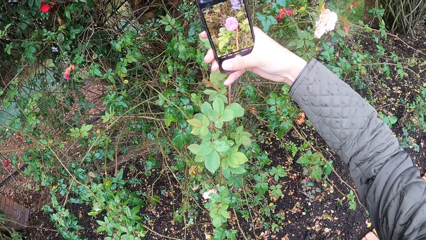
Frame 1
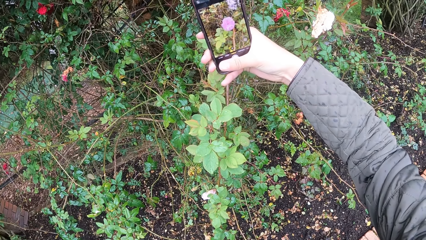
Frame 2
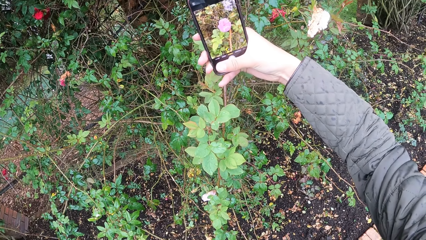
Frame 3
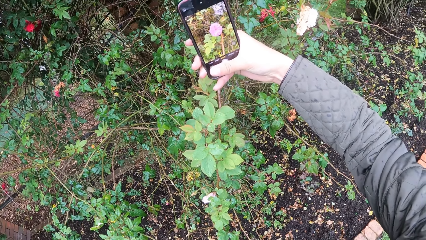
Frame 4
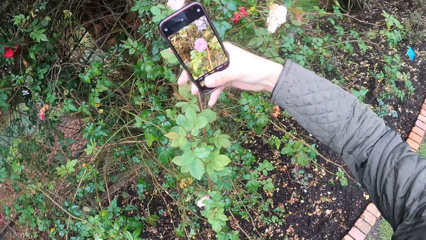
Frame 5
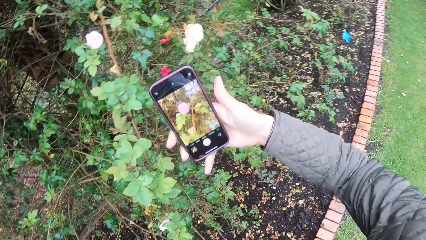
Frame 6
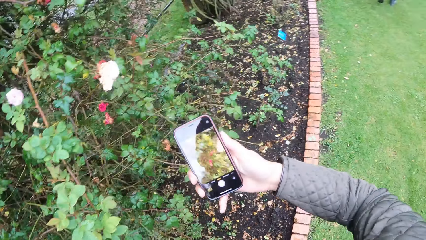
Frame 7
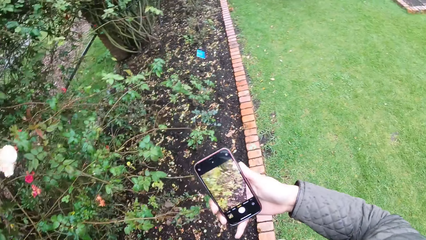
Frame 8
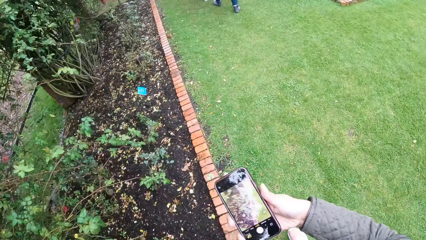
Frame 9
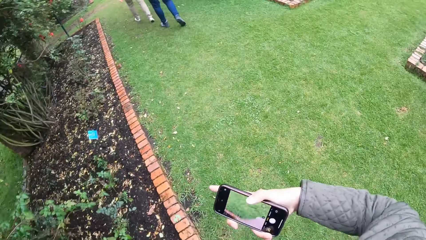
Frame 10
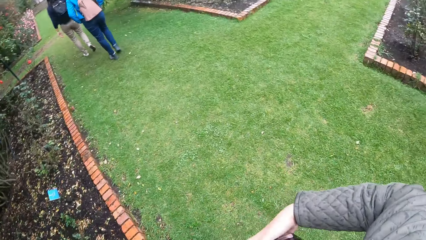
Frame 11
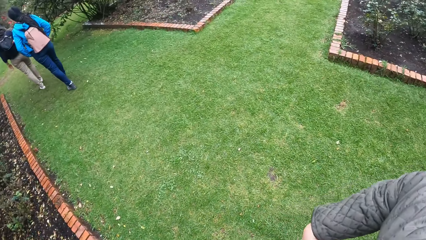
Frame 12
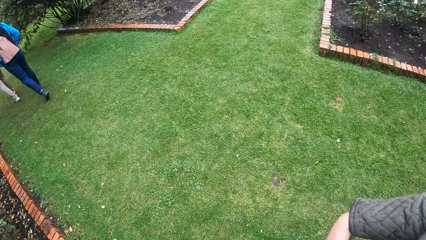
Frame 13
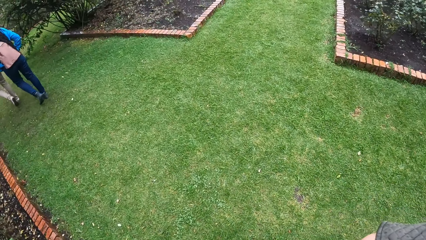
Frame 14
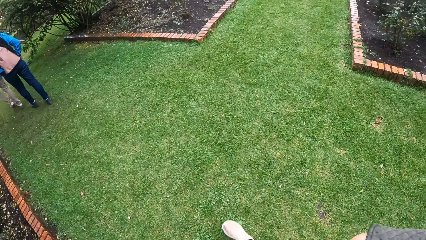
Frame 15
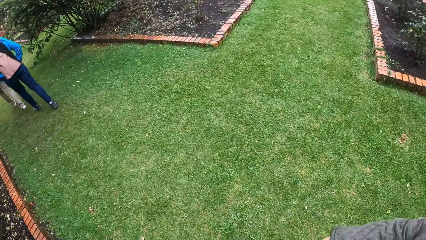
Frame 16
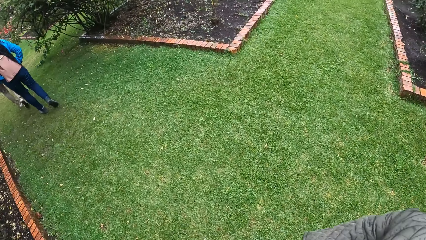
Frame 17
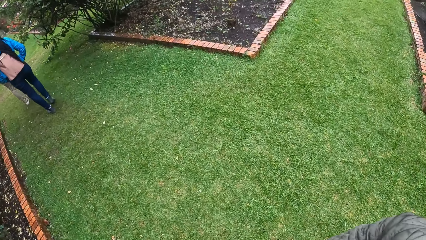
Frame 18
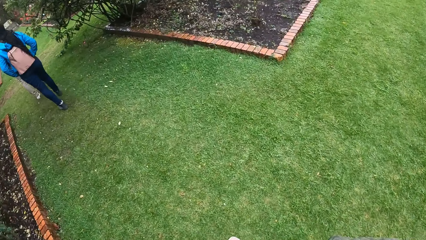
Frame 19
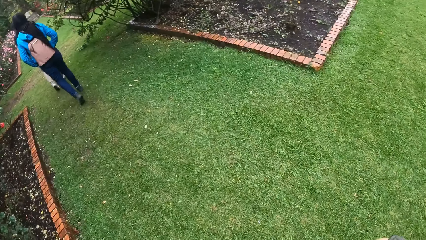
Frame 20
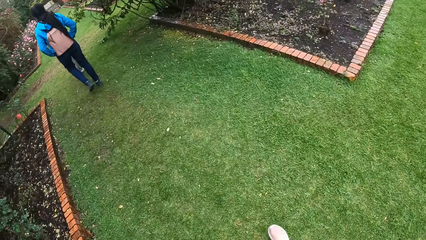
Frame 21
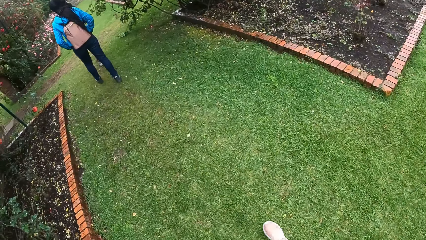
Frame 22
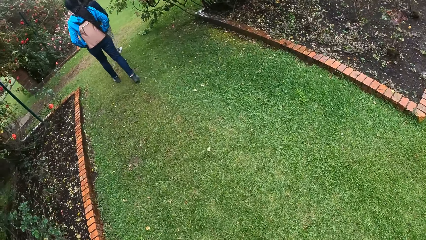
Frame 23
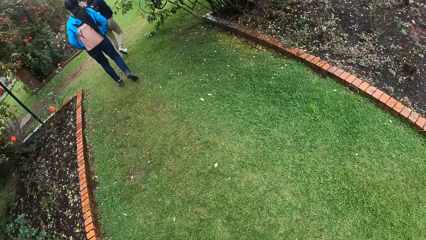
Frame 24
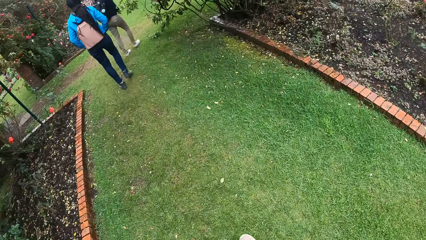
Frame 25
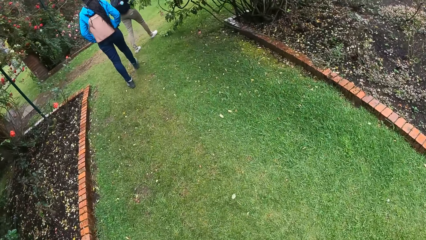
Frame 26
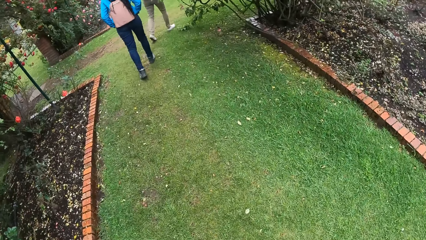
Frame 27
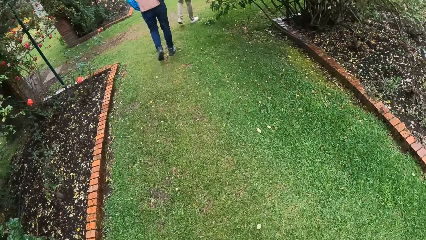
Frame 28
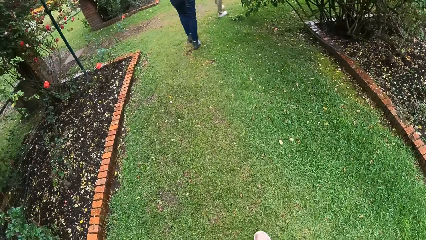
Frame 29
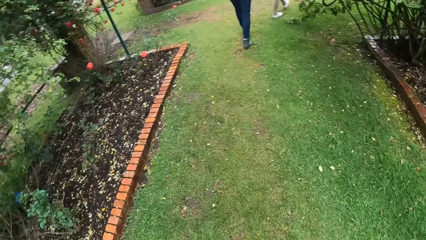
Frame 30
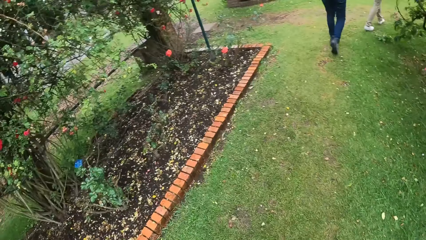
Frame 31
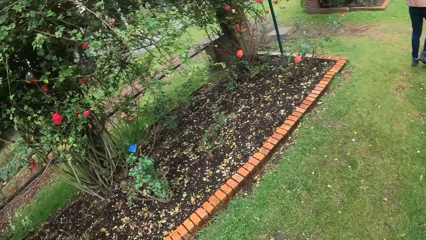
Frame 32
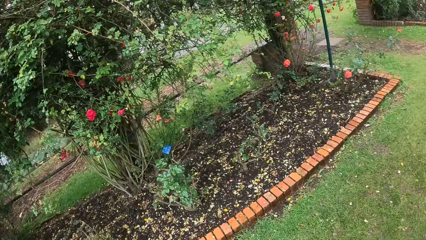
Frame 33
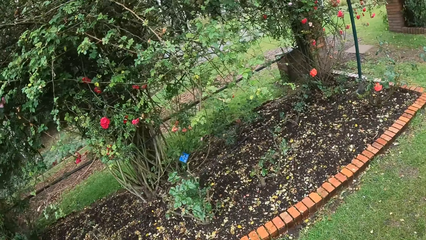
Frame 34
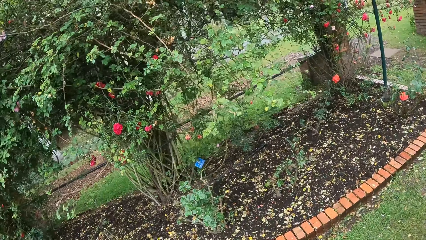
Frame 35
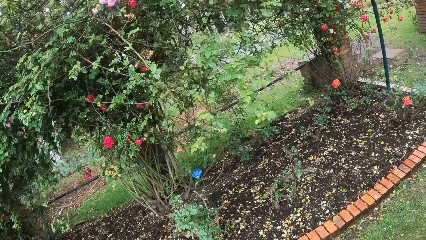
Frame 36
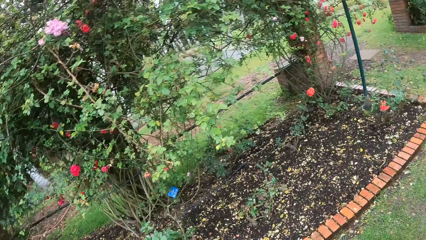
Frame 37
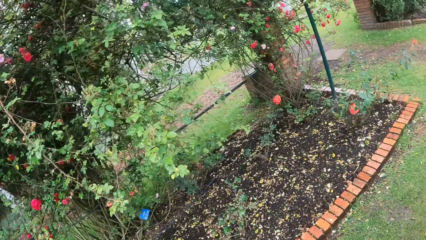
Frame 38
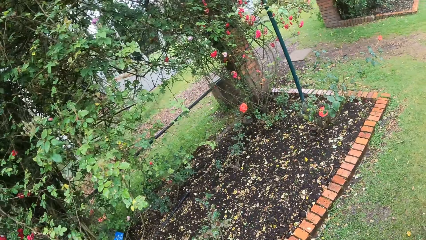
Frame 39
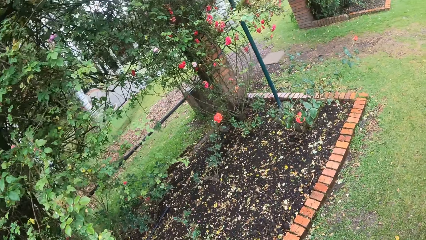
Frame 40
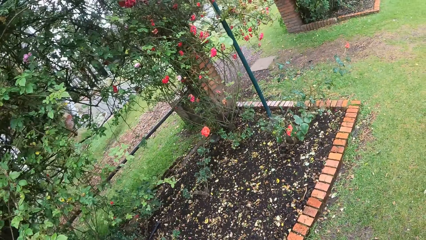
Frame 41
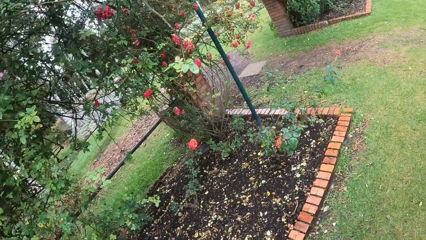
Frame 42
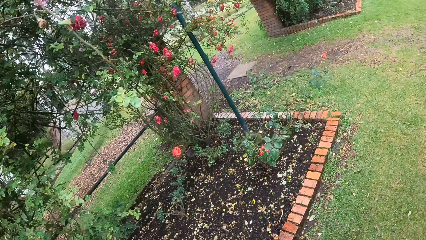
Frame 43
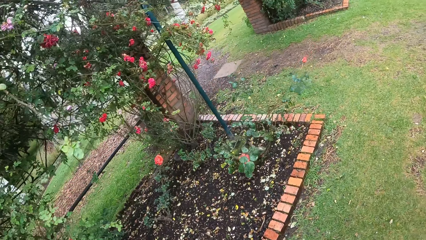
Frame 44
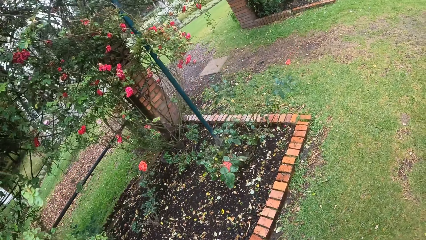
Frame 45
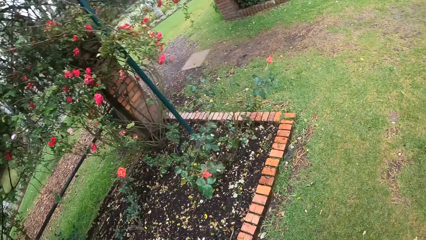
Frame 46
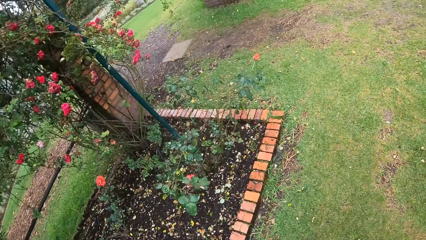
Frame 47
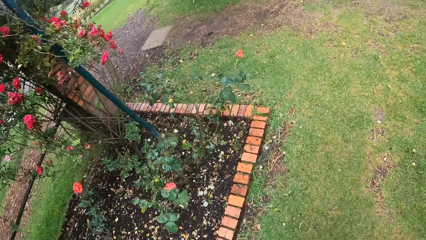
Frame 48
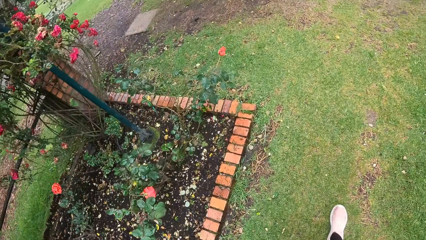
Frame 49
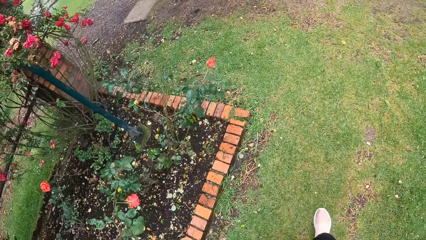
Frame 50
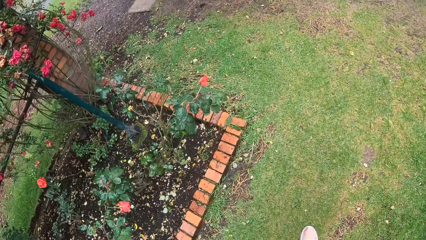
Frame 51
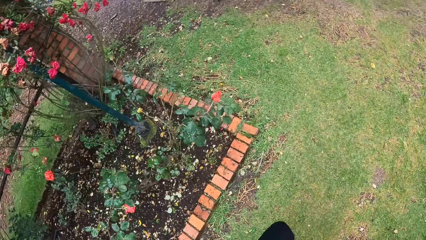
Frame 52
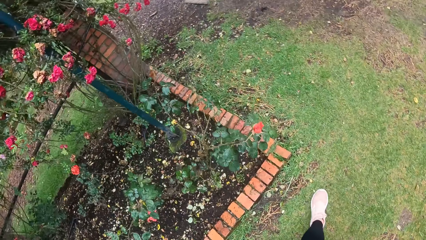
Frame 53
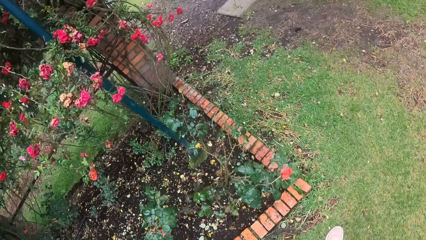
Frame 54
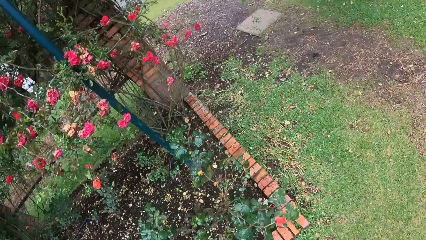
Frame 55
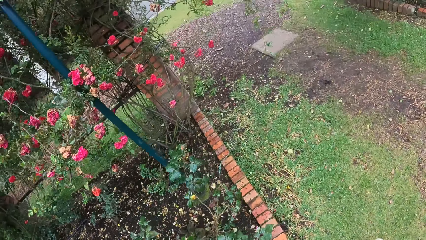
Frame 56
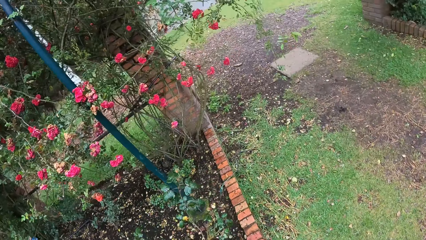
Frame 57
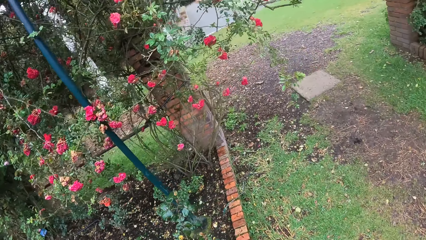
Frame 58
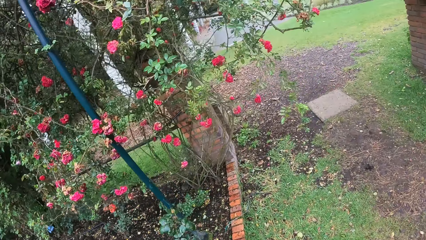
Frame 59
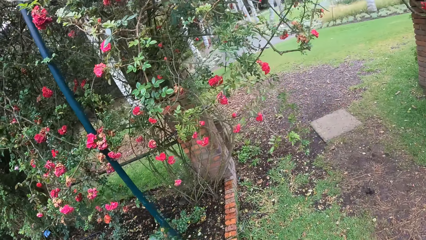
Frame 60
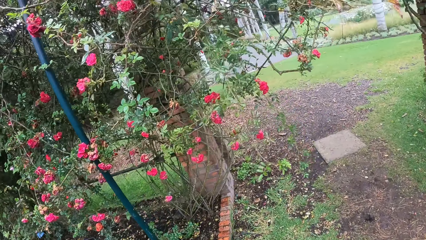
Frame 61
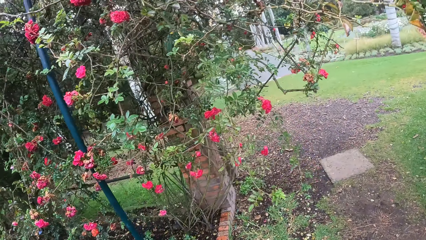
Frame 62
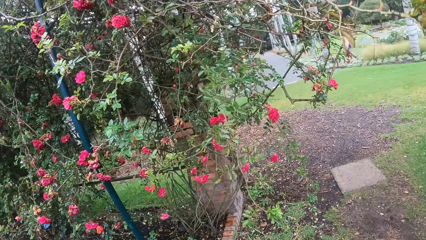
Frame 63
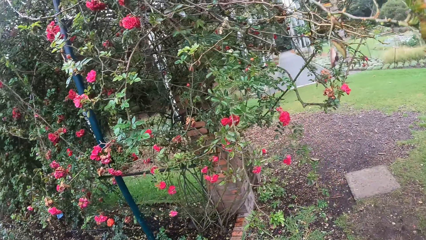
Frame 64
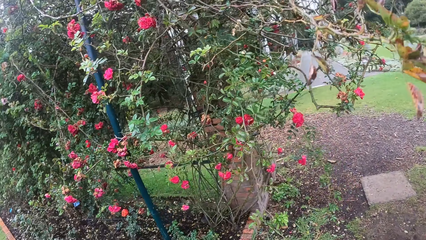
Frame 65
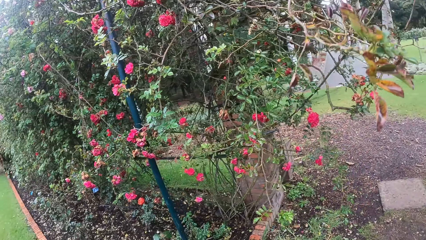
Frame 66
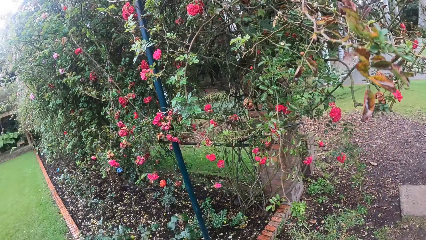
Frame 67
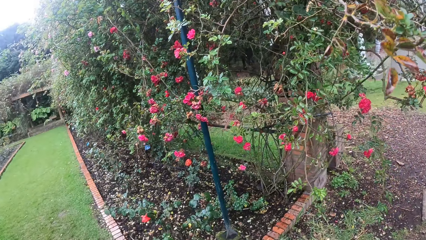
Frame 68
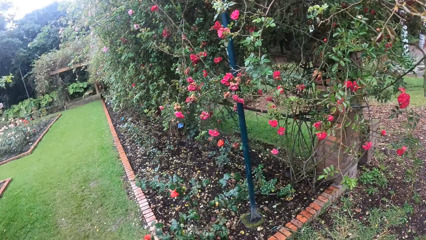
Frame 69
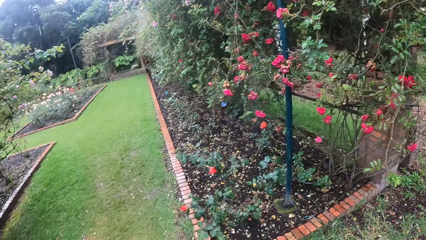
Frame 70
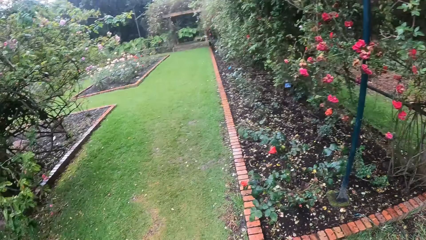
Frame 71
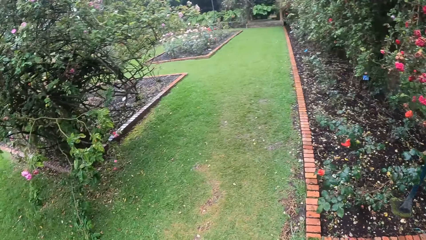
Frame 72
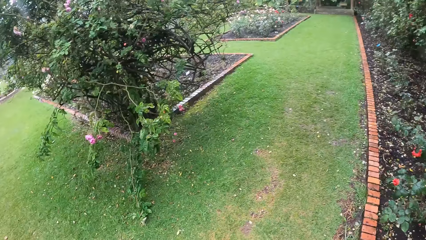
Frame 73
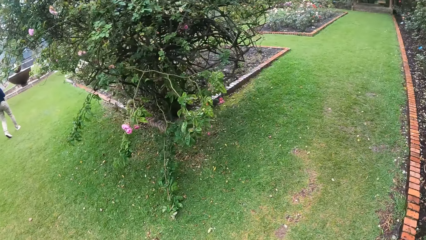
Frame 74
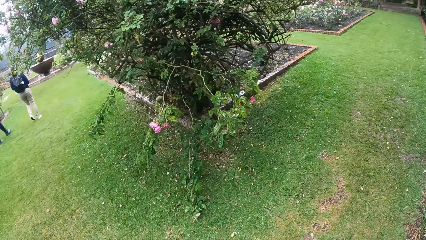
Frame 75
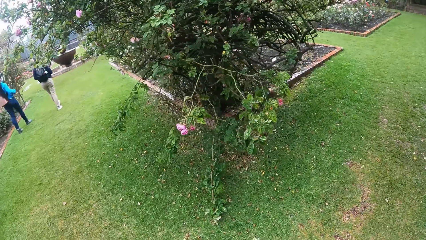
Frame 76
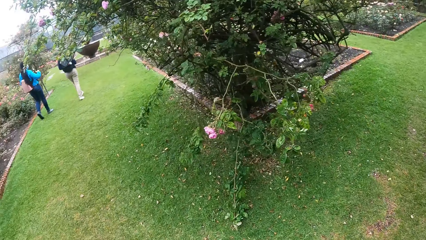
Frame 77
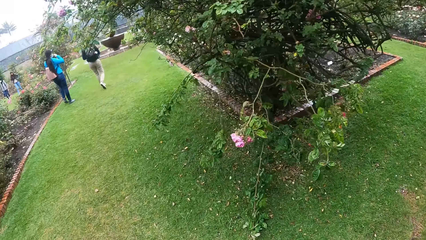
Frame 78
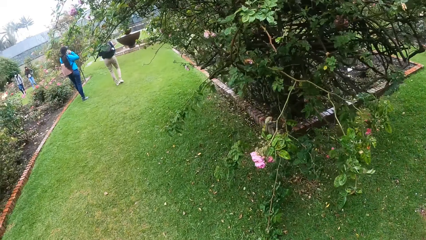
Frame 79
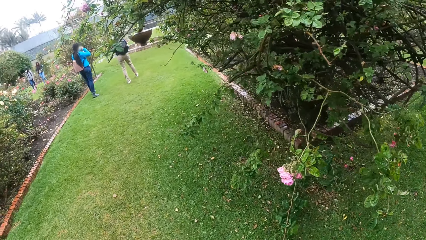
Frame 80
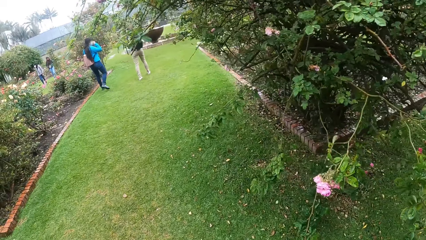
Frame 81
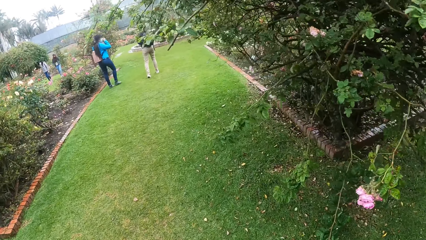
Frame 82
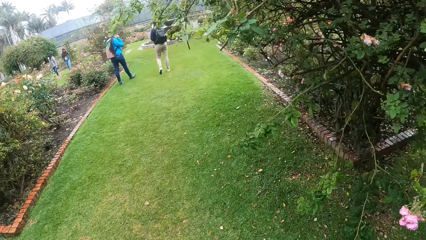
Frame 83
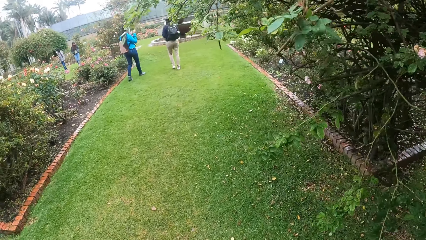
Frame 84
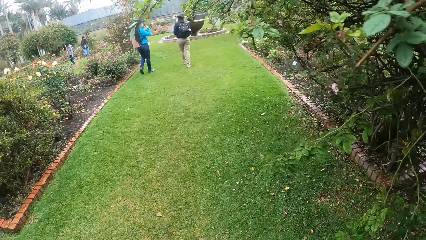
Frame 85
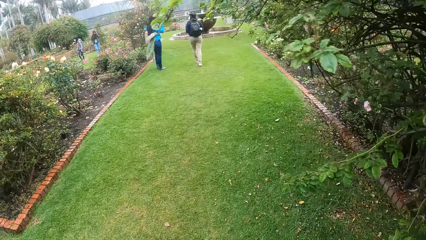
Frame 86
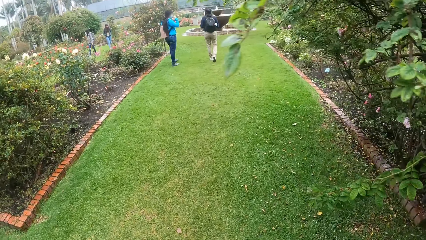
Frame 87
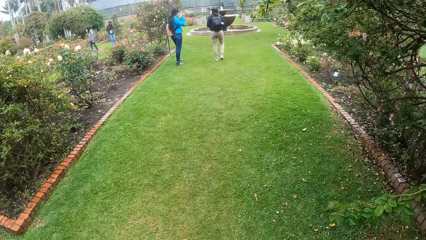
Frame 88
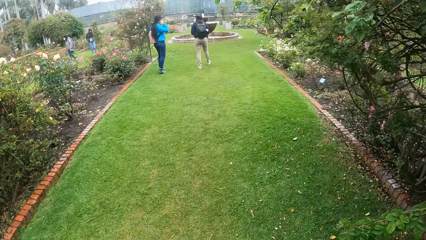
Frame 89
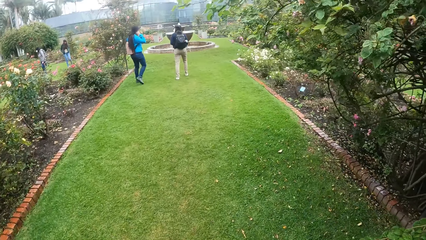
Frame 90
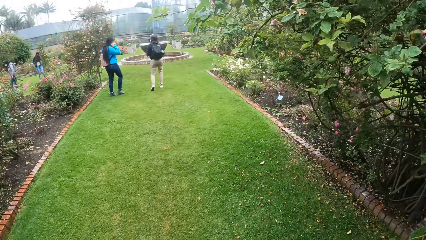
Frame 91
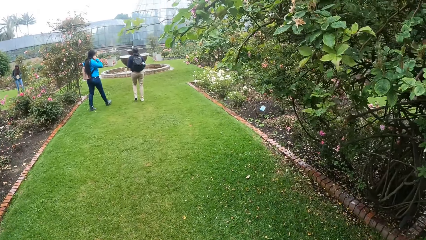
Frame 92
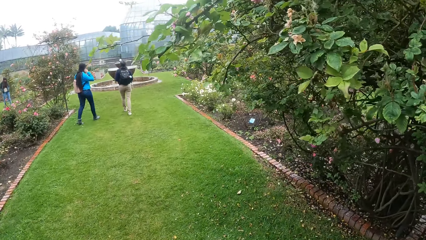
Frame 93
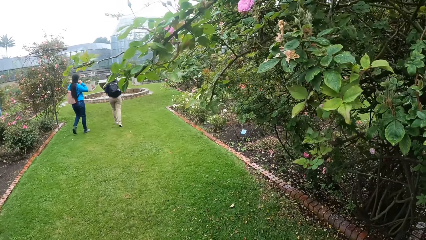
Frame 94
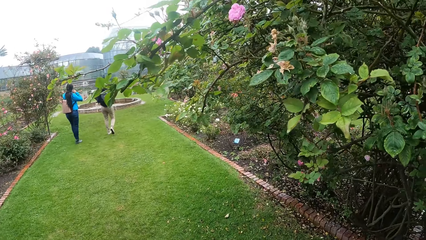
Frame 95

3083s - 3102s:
The camera wearer presses the phone with her right hand. She walks back. She puts the phone in her right hand in her jacket. She walks through the garden. She looks around. A woman touches her head with her right hand. The camera wearer walks back.
